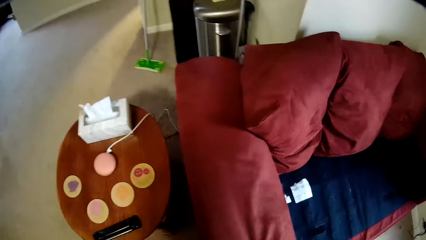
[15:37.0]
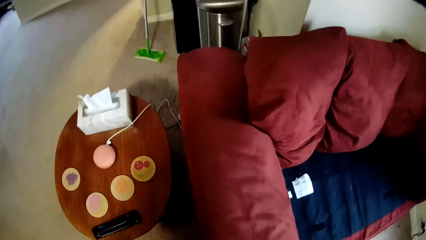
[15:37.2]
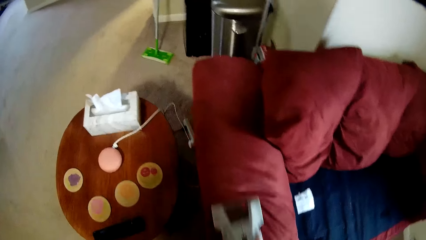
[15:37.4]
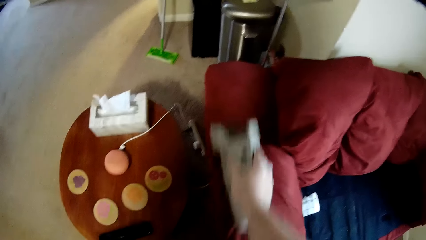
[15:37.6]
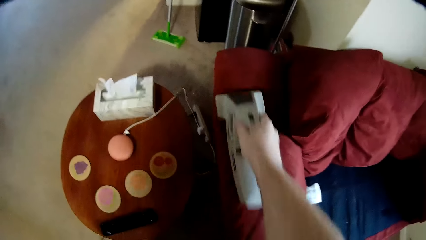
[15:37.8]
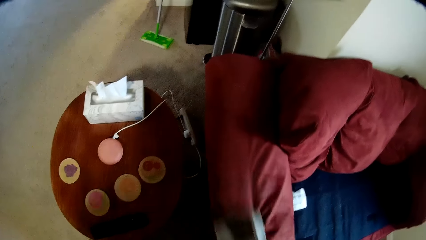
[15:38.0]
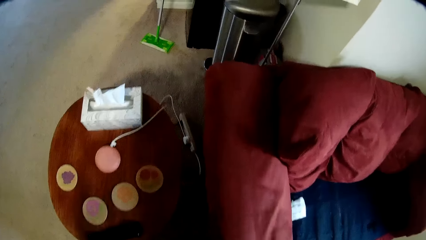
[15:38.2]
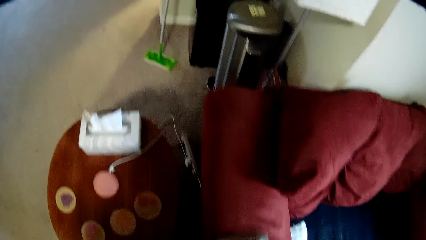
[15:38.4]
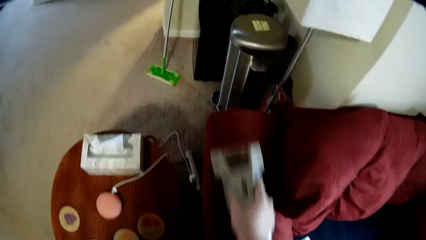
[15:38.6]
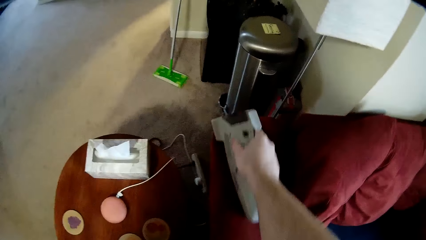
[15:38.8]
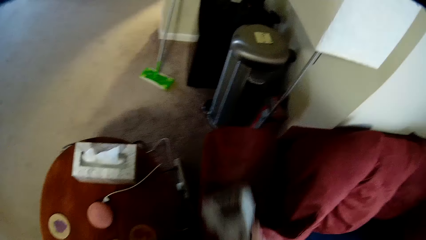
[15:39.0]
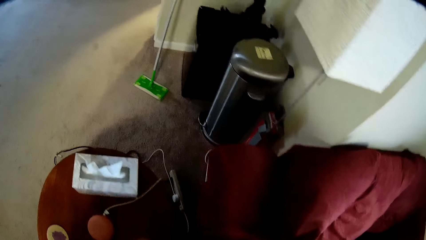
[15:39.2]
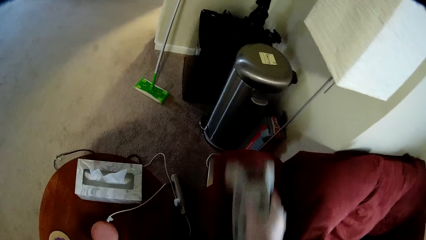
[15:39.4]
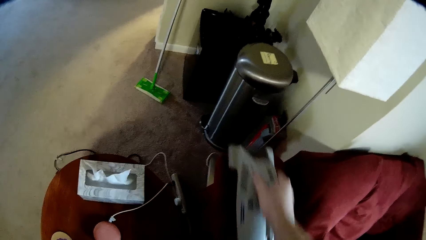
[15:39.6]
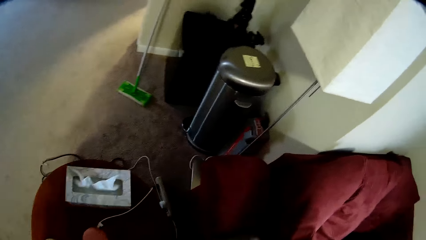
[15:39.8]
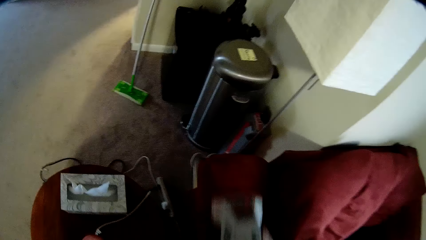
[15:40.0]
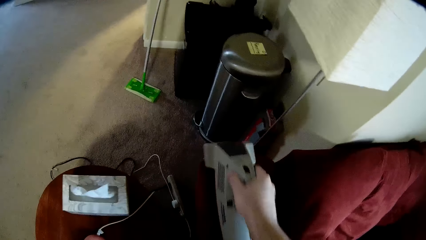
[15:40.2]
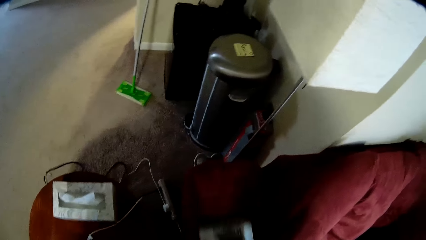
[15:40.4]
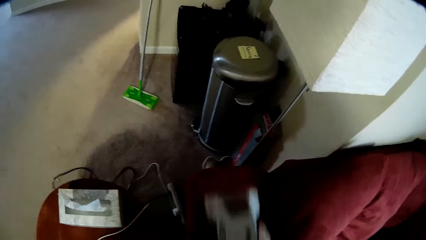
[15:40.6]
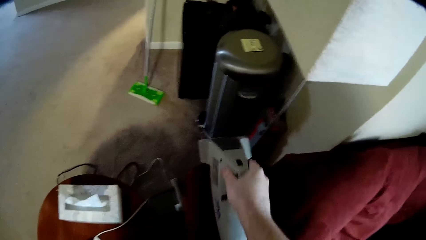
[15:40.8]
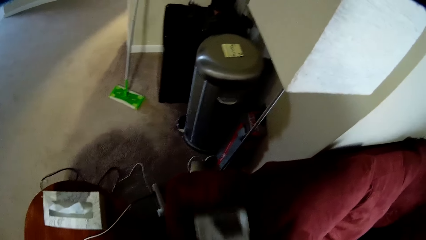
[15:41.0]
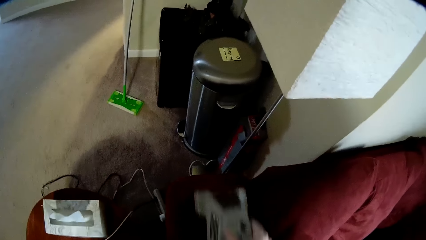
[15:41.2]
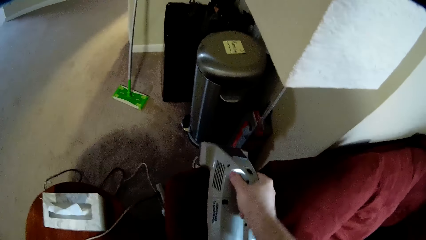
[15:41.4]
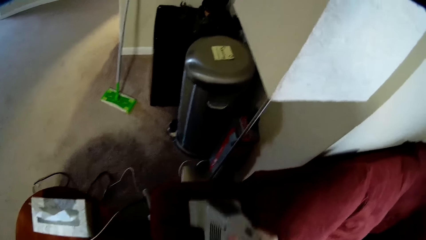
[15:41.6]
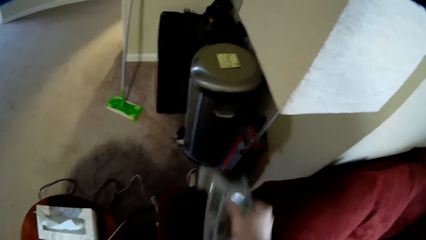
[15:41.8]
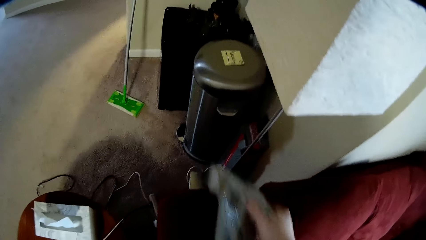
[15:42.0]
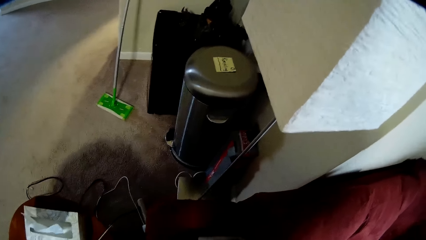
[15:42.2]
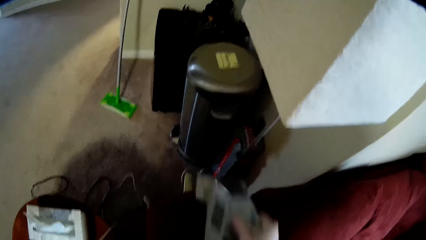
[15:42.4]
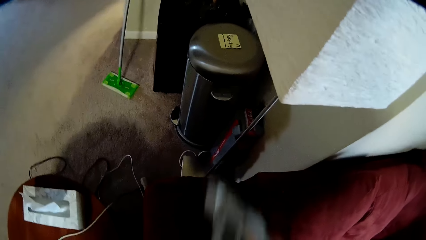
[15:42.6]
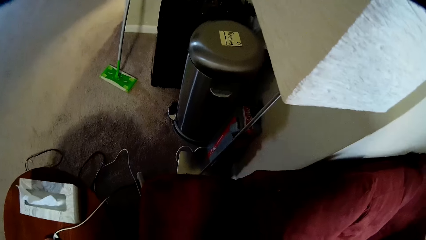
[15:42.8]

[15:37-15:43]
The camera wearer cleans the upper arm of the sofa using the sofa cleaning machine.

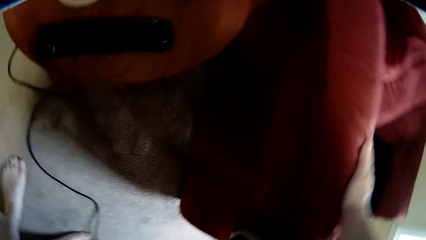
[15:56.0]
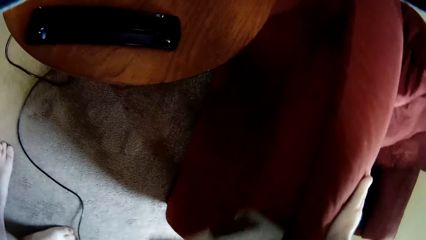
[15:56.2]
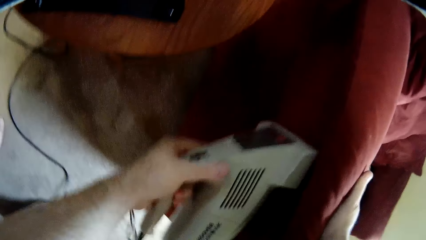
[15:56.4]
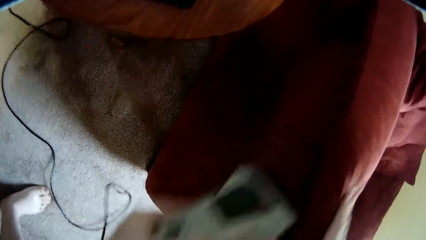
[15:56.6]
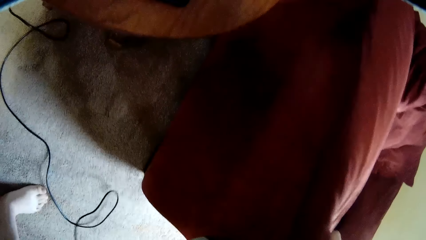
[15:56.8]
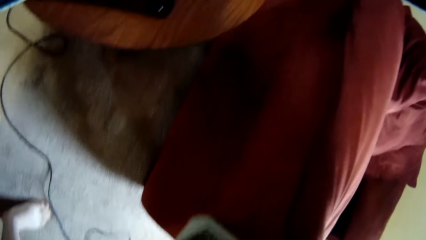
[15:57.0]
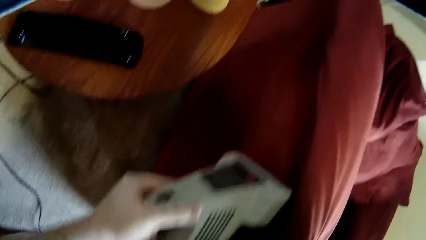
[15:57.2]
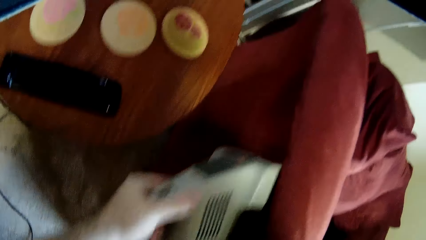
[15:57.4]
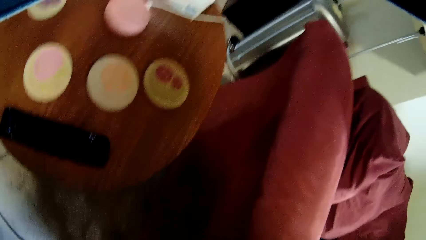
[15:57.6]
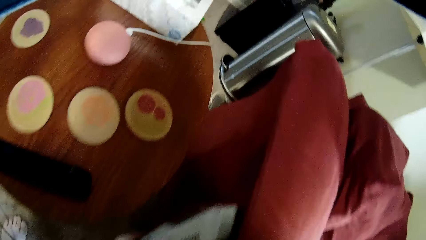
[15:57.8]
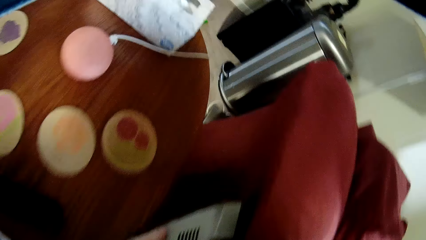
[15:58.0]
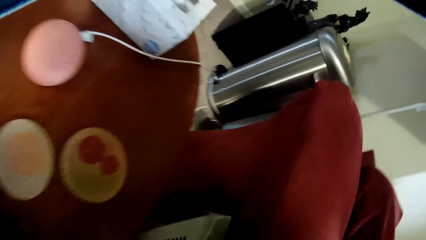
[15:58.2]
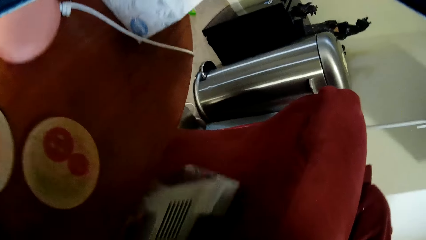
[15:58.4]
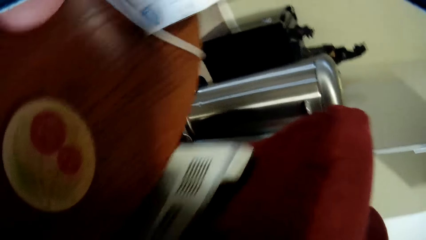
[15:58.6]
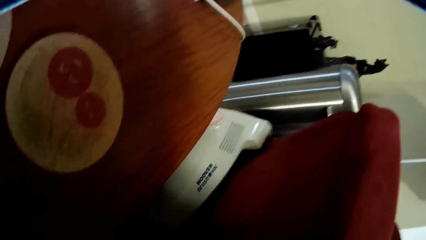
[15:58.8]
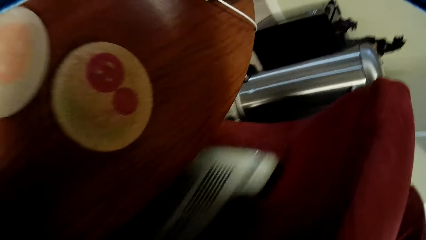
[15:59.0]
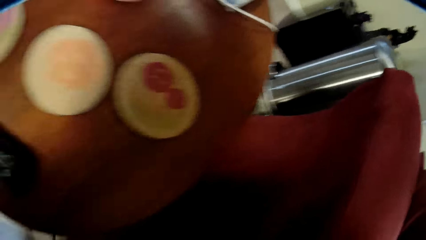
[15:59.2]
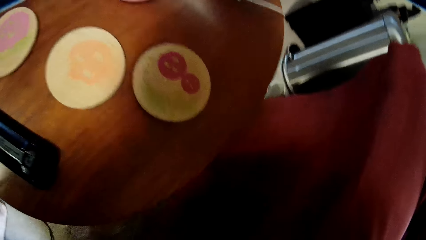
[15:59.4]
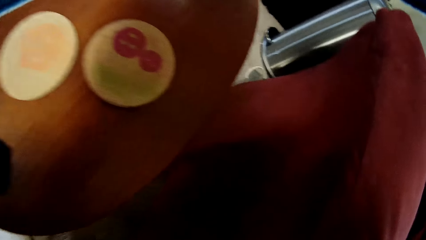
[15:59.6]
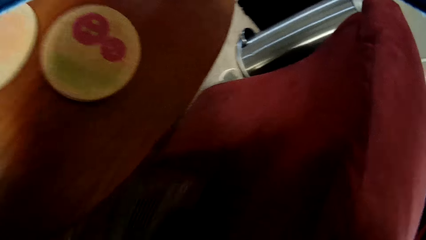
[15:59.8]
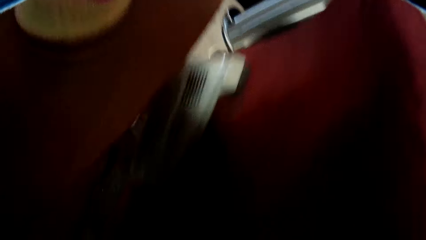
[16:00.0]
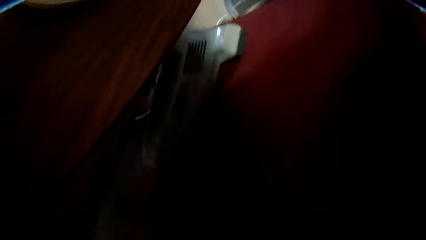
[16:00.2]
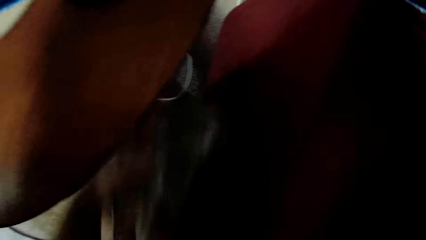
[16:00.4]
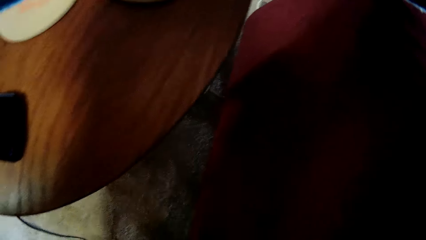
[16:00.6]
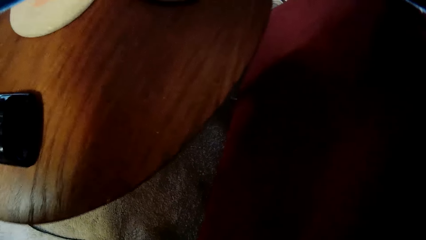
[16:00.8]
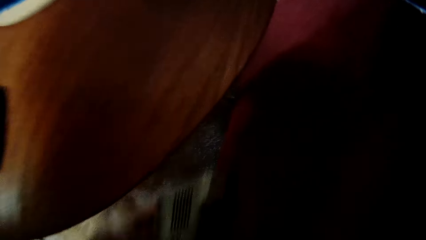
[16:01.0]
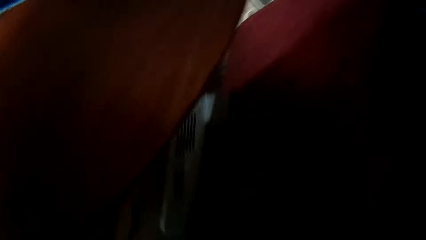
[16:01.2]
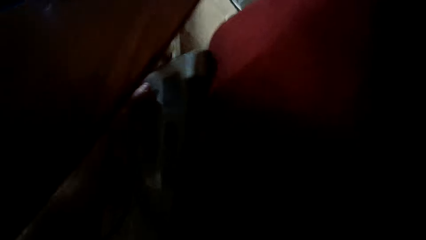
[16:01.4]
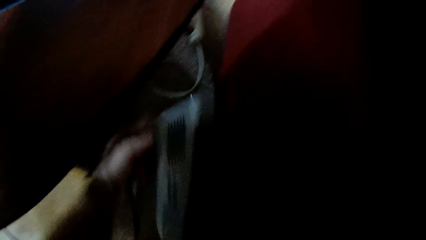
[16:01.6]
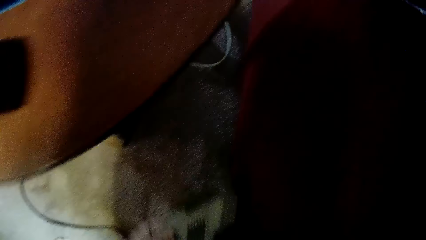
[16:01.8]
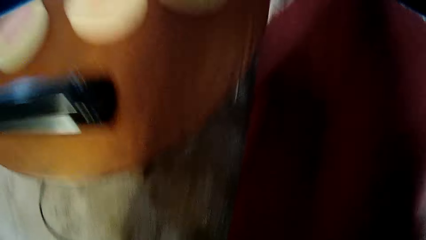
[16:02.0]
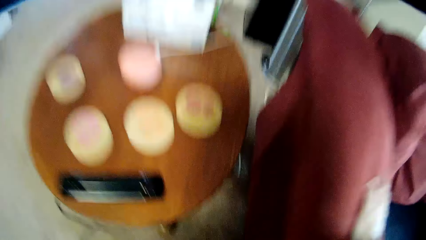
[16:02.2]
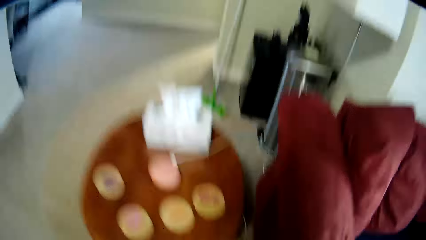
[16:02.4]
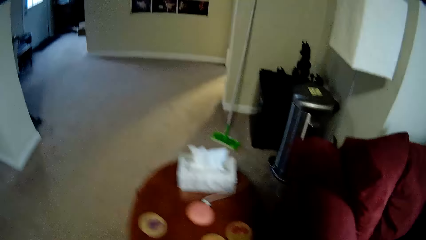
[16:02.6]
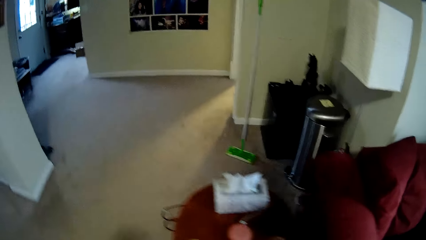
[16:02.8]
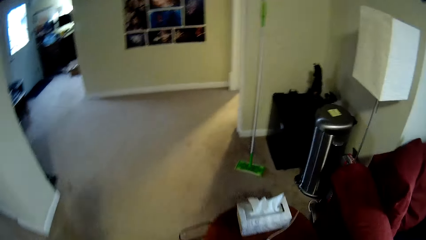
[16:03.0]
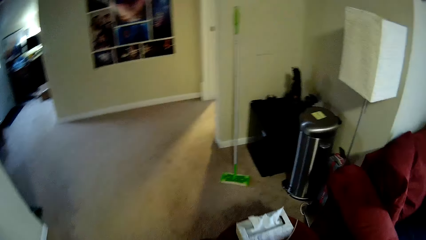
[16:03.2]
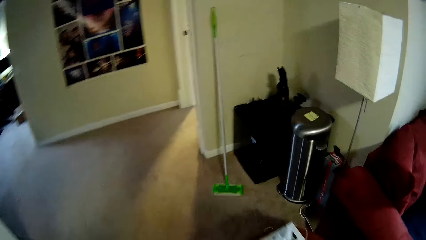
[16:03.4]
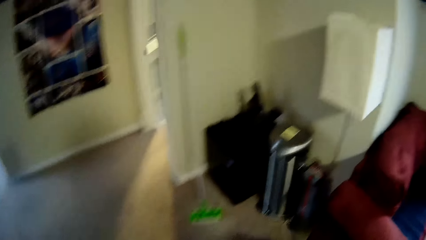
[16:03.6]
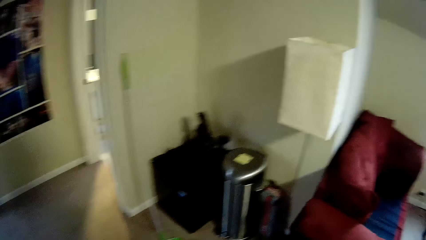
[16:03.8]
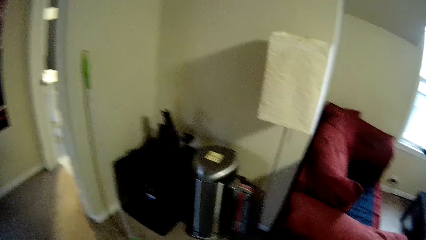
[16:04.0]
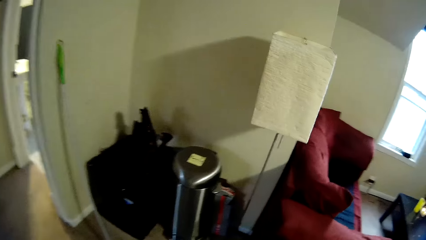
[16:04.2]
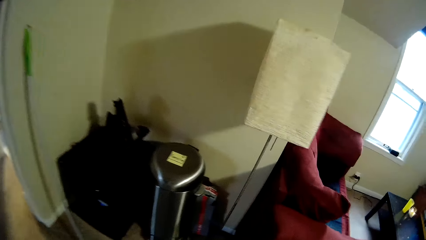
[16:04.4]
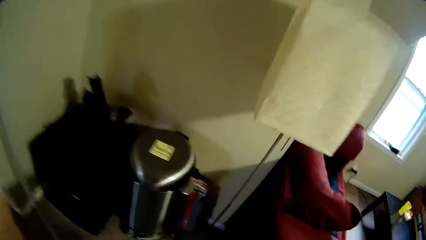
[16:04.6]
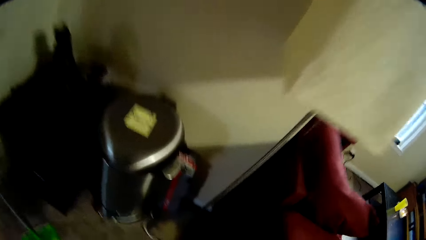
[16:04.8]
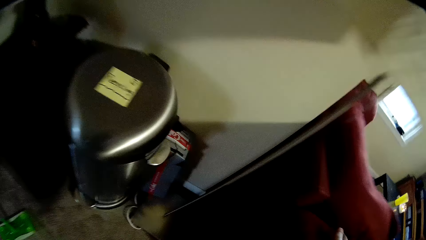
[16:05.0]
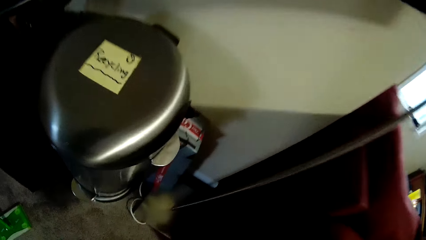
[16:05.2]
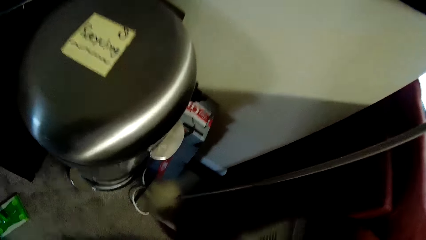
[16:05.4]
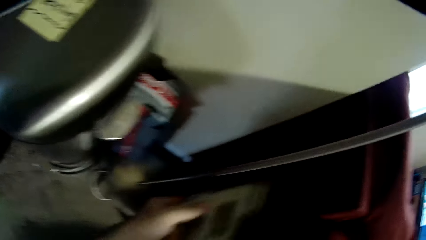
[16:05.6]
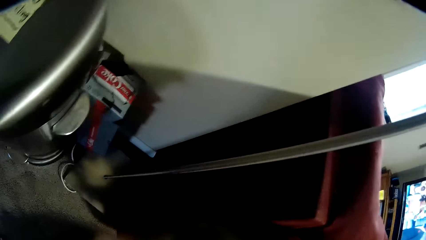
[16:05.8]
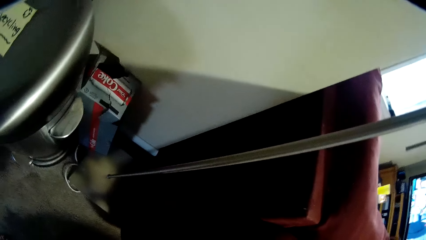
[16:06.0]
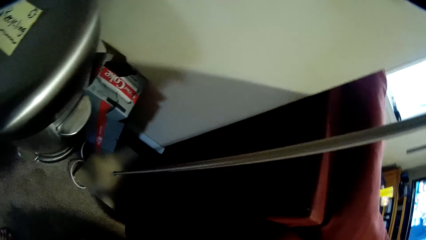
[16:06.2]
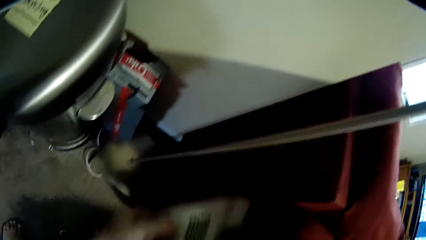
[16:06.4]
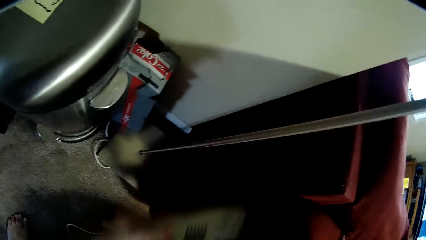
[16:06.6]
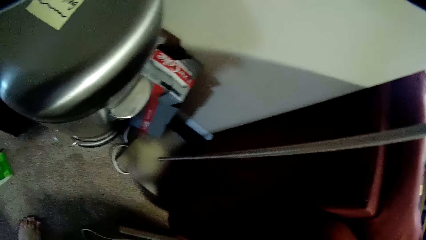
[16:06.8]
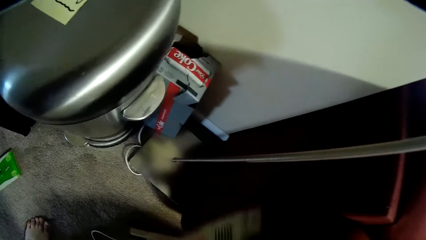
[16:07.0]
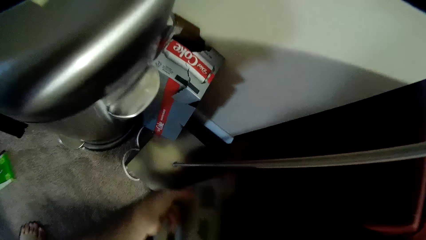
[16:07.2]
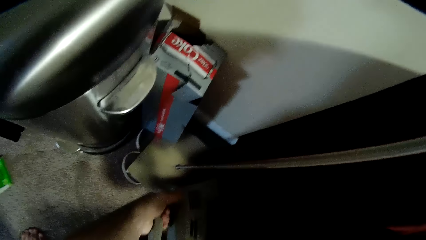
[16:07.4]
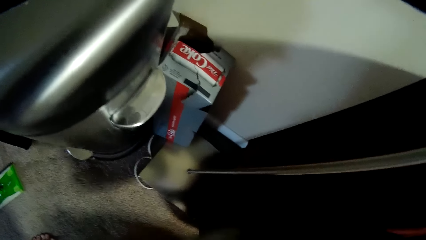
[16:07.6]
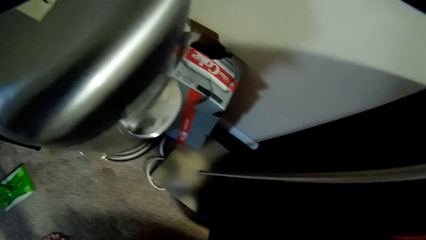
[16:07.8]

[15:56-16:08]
The camera wearer cleans the outer arm of the sofa. They clean the side skirt of the sofa. They turn to the back of the sofa.
